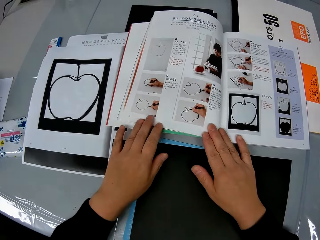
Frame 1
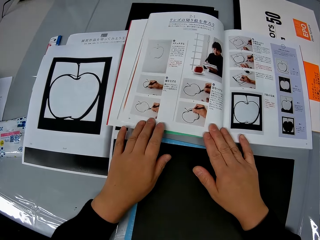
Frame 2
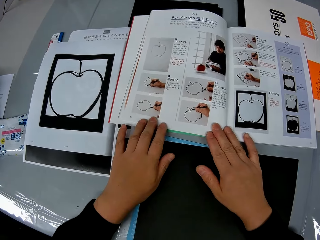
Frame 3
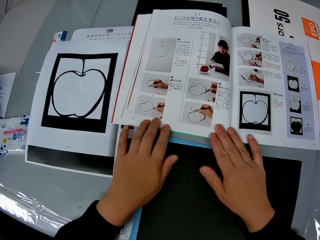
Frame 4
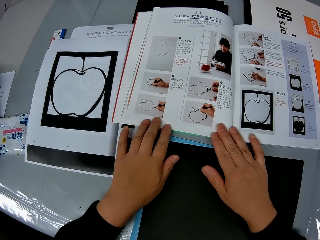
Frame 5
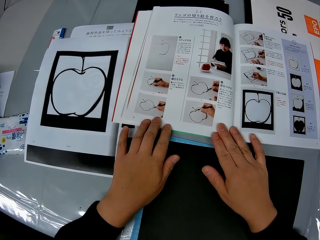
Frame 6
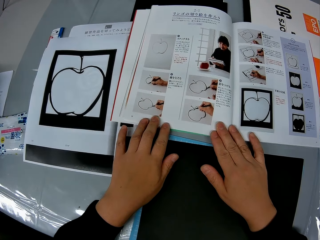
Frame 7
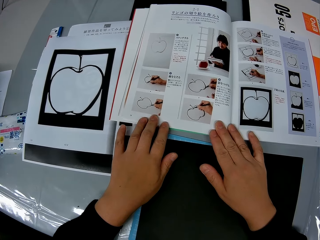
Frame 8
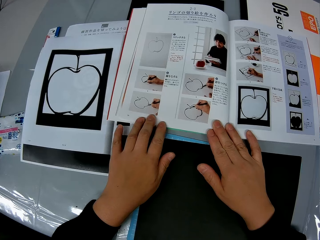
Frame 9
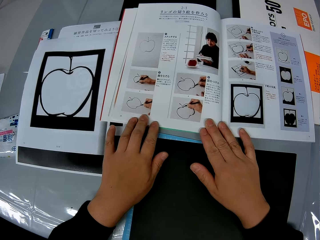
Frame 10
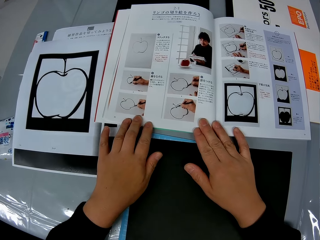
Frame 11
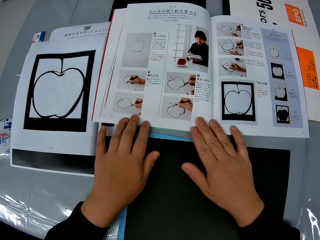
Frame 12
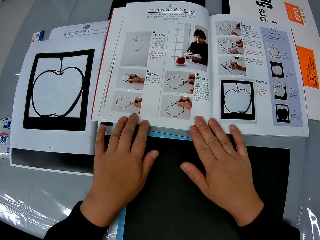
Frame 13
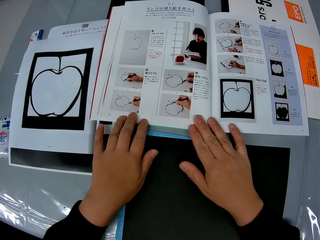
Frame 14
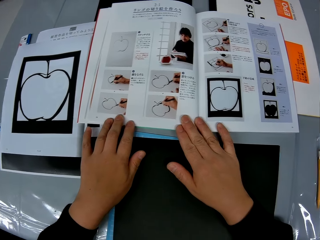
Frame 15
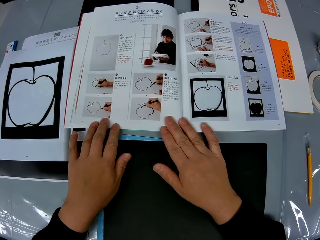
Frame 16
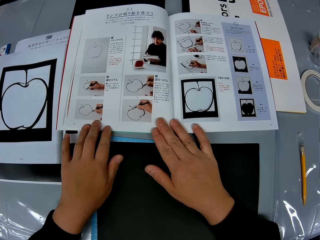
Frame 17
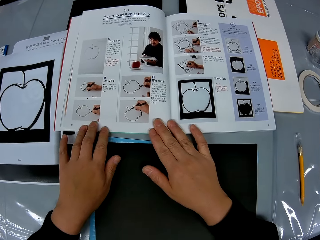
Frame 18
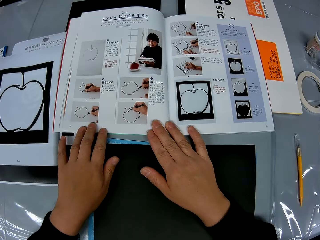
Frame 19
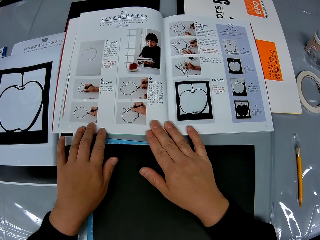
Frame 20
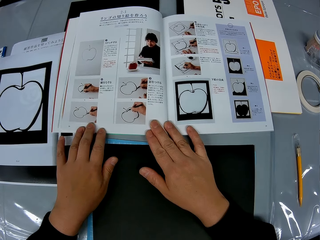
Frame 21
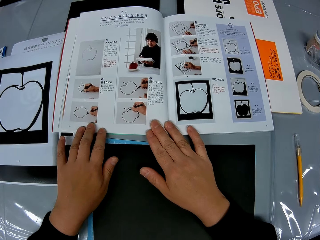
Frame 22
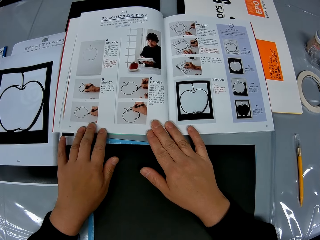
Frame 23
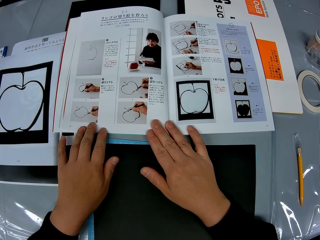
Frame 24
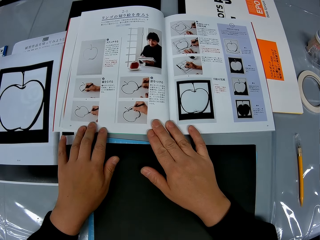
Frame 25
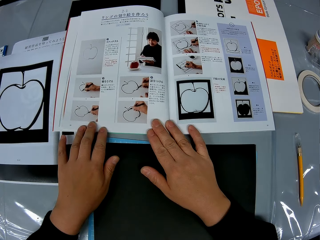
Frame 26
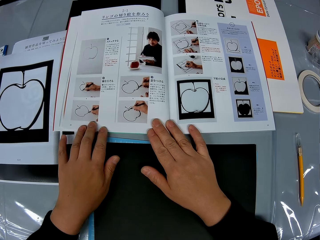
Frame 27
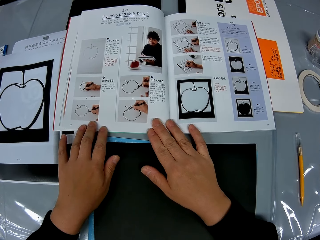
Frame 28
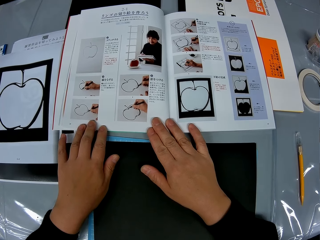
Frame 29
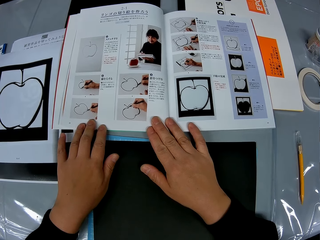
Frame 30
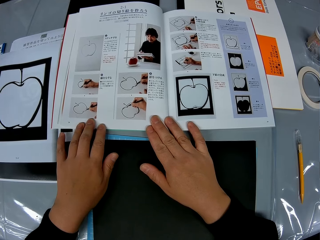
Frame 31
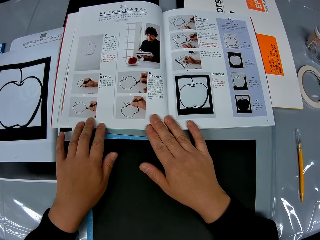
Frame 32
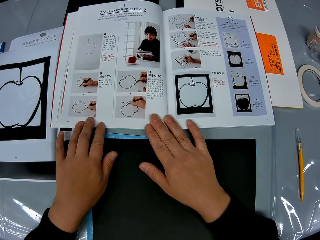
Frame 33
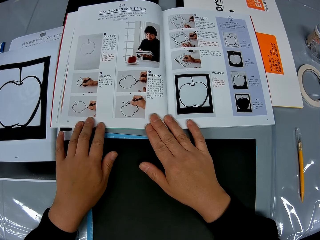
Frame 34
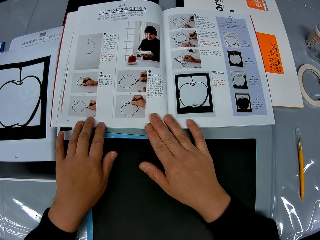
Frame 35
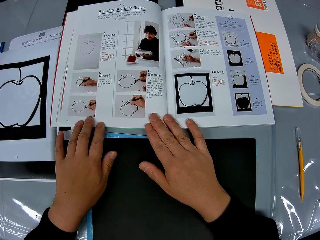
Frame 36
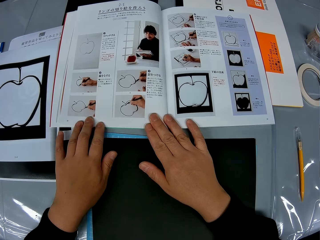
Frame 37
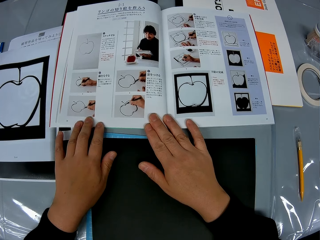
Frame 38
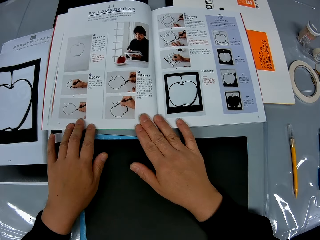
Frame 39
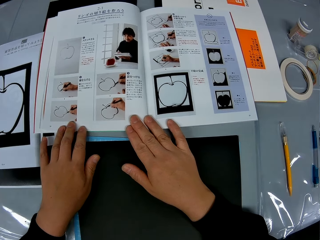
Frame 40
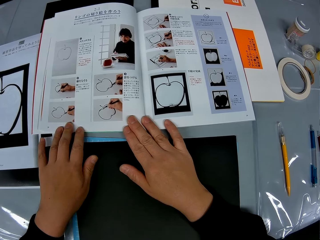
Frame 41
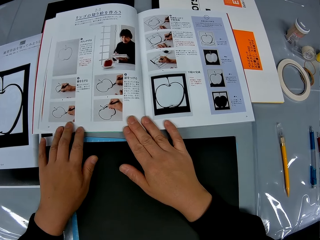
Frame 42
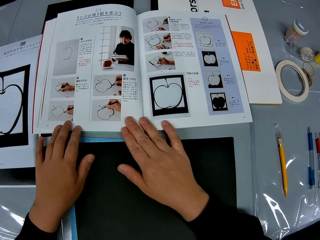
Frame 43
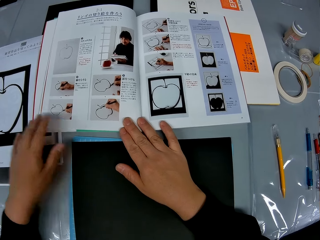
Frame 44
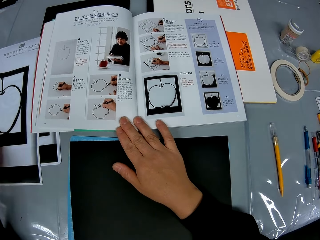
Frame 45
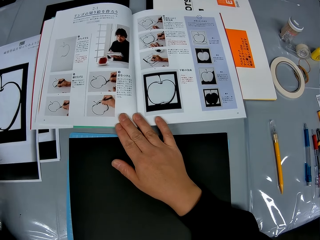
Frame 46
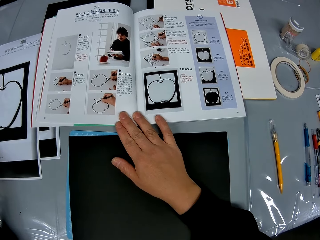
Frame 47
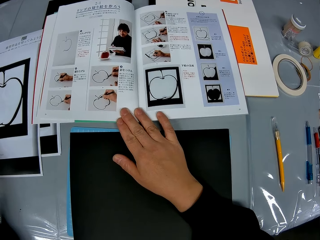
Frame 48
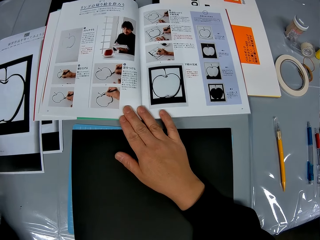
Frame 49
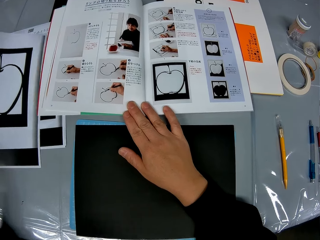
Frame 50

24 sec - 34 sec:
The camera wearer holds a drawing book on a table. They look at the drawing book on the table.

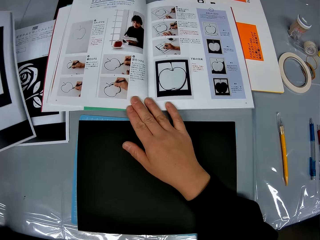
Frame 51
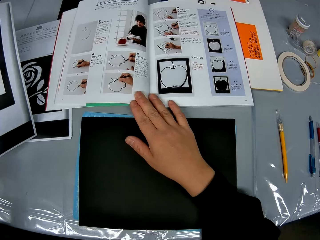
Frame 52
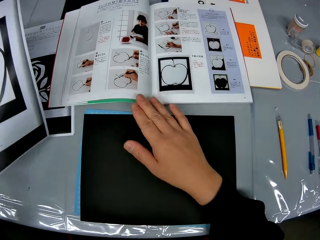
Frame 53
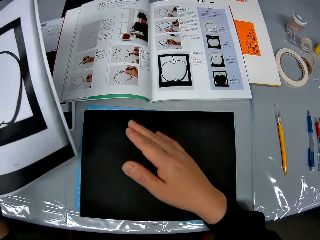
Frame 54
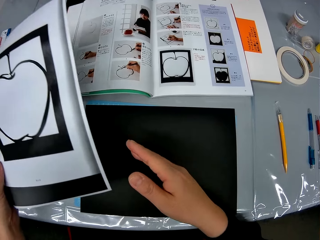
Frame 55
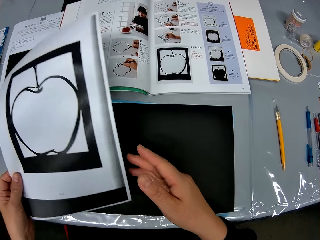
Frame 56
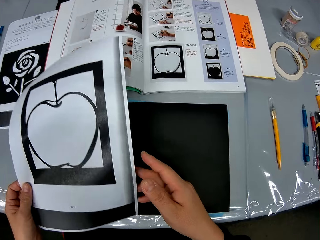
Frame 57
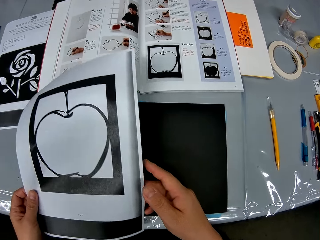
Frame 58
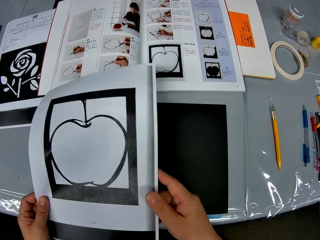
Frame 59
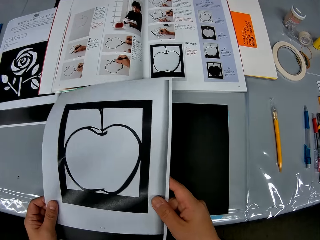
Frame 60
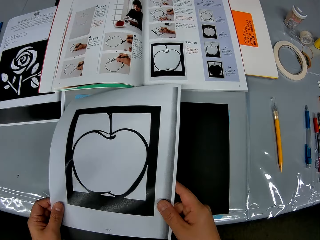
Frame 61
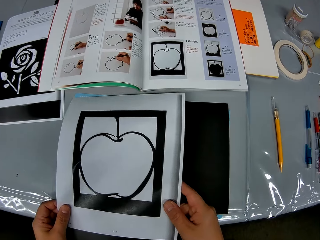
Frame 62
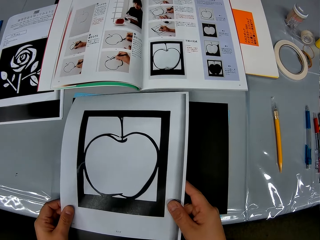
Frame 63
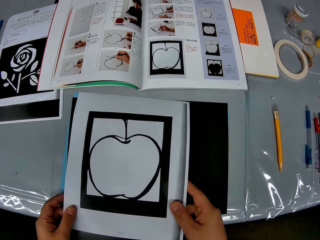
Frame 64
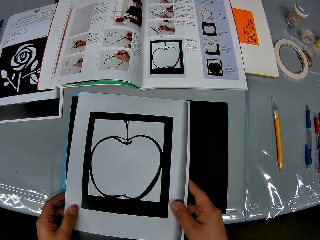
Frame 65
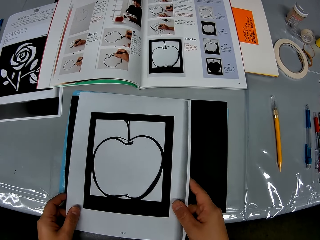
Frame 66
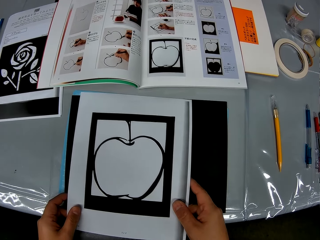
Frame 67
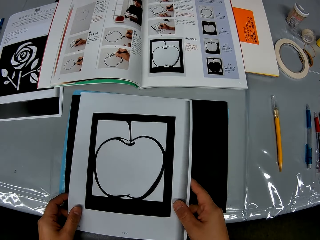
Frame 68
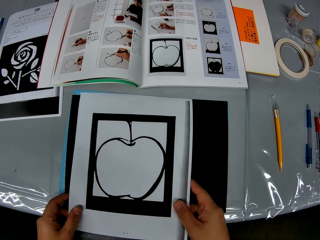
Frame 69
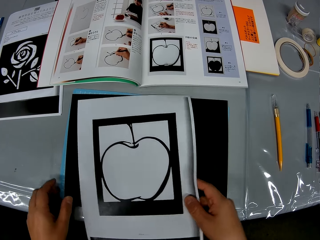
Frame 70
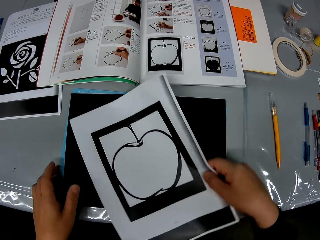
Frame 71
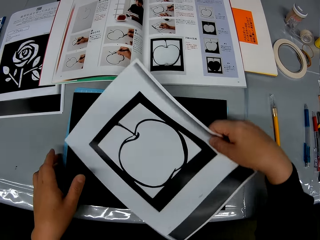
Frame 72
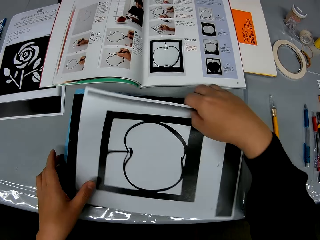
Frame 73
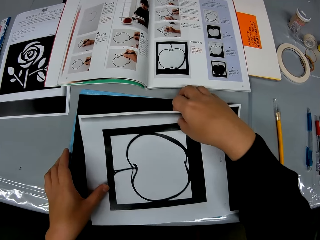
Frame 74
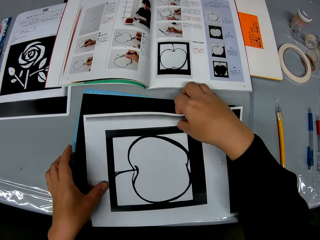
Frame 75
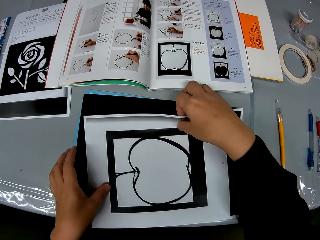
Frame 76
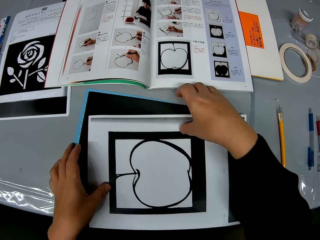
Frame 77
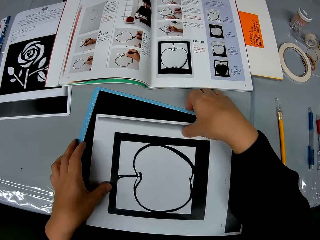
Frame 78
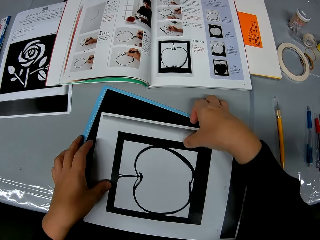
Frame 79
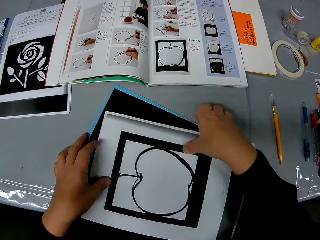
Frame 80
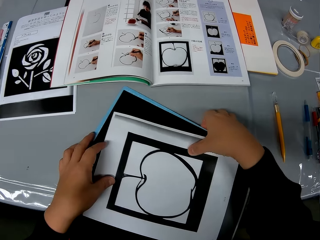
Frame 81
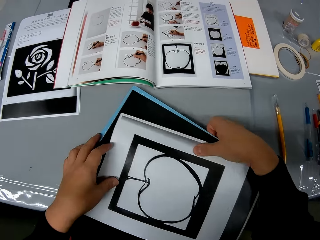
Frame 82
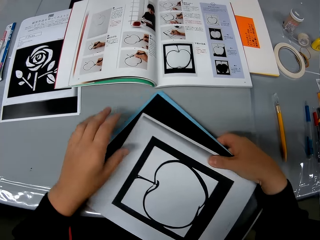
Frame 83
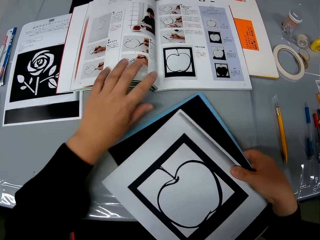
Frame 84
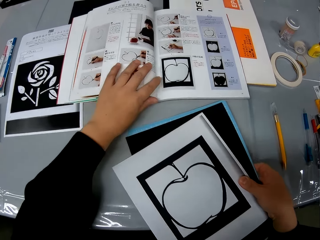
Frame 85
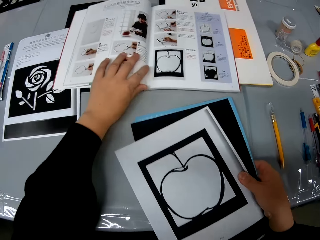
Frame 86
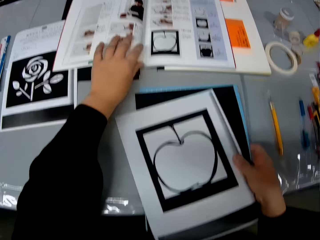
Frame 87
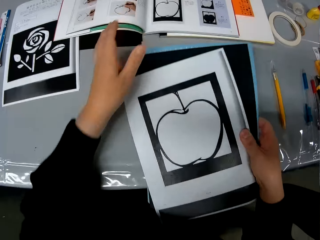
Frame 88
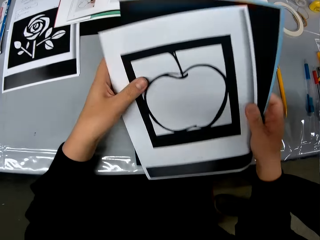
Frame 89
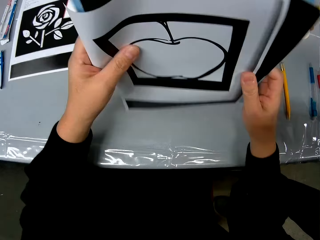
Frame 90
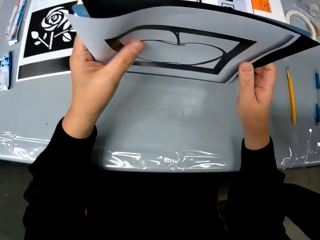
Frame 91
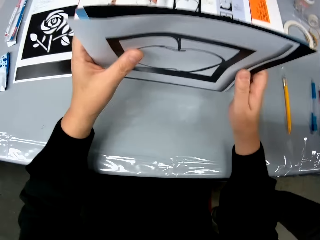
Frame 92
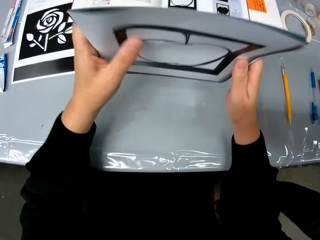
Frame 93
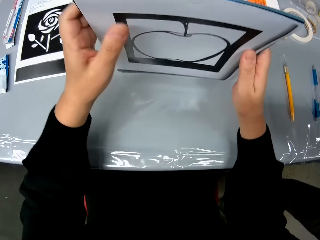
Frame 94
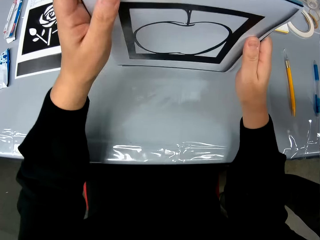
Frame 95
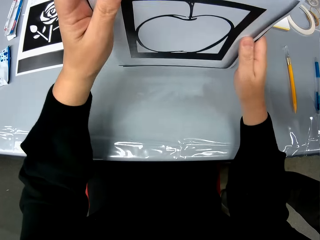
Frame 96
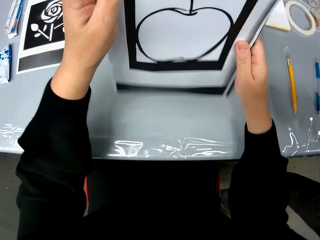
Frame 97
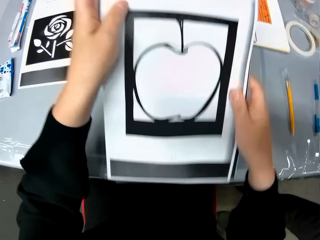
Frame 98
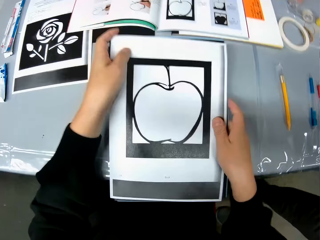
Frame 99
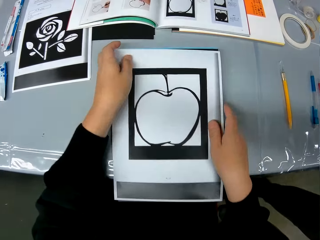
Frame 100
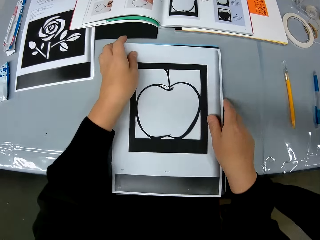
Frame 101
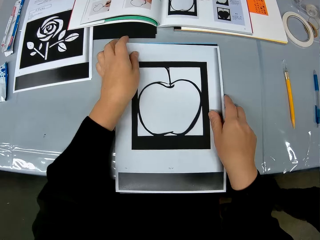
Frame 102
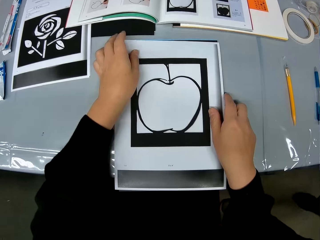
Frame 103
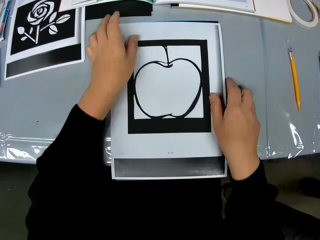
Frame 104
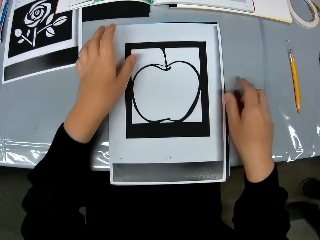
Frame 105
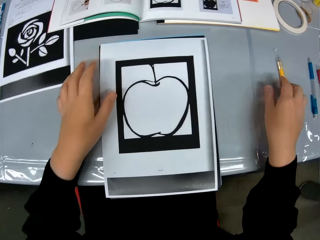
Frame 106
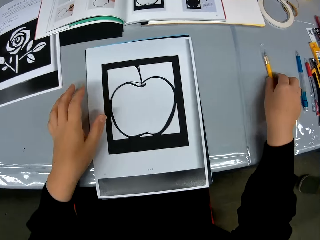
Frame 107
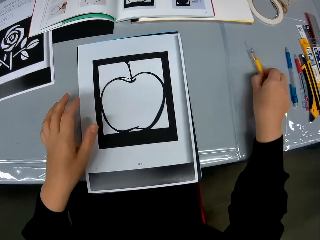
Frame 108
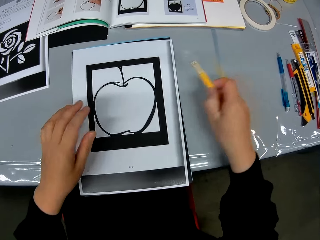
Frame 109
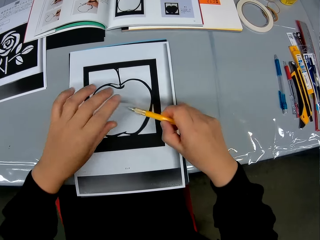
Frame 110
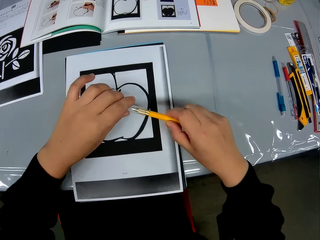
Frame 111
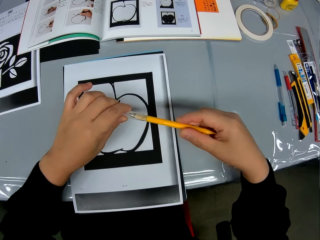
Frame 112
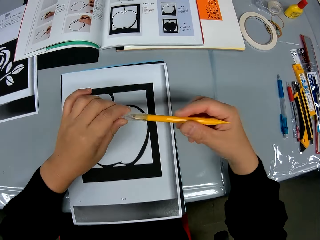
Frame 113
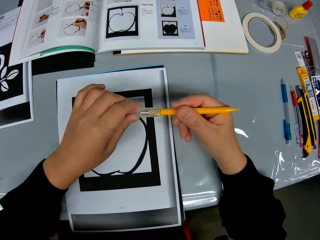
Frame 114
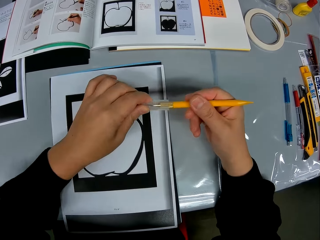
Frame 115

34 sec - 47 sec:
The camera wearer picks up a sheet or drawing paper from the craft sheets on the table. He looks at the drawing paper in a hand. He flips the drawing paper in a hand. He places the sheet on the self-healing cutting mat on the table. He picks up the drawing paper from the table. He adjusts the textbook on the table. He adjusts the craft sheet on the self-healing cutting mat with his hands. A man walks around the table. The camera wearer puts down the drawing paper on the table. The man walks out of a room. The camera wearer picks up a cutting stencil or craft knife from the table.
